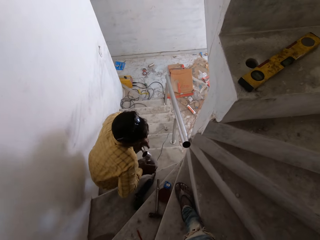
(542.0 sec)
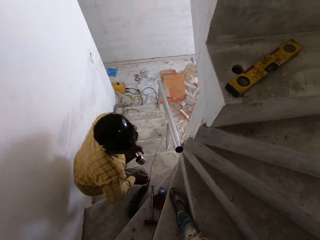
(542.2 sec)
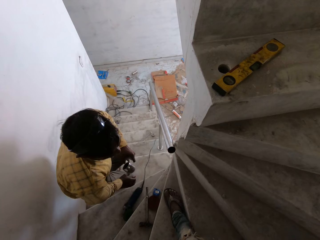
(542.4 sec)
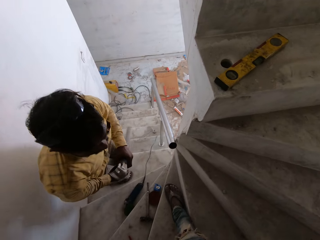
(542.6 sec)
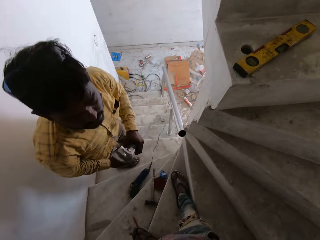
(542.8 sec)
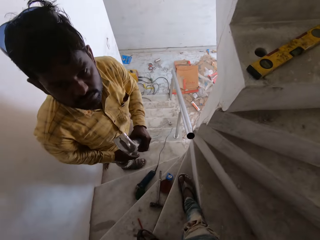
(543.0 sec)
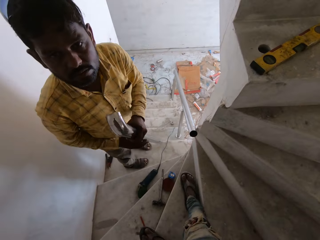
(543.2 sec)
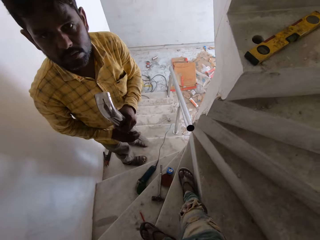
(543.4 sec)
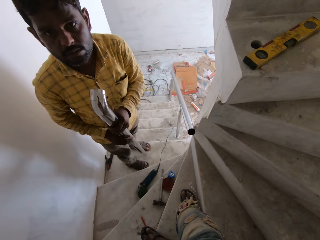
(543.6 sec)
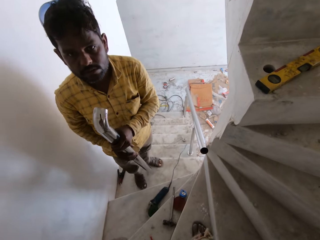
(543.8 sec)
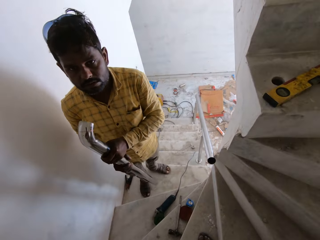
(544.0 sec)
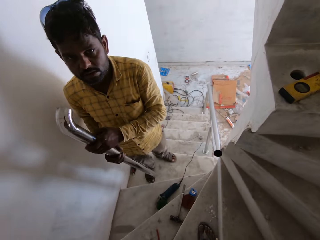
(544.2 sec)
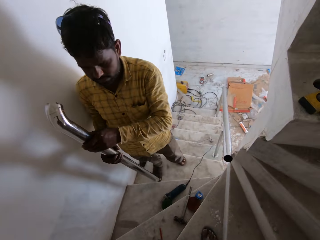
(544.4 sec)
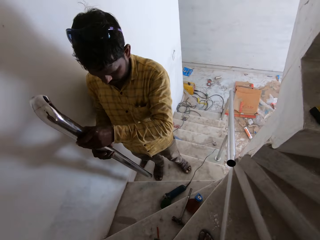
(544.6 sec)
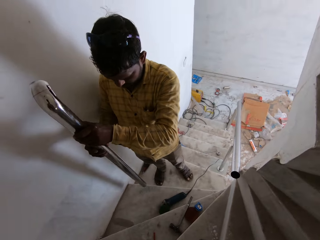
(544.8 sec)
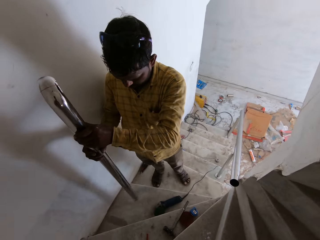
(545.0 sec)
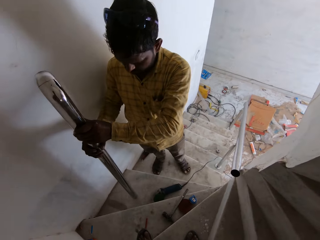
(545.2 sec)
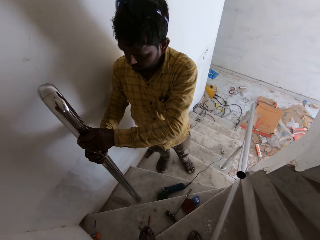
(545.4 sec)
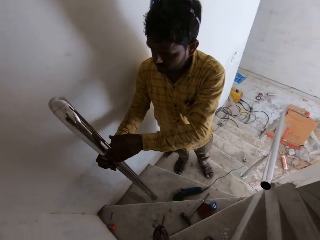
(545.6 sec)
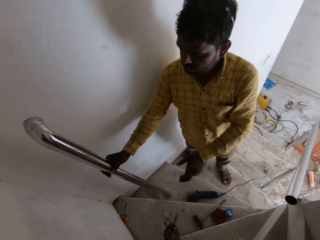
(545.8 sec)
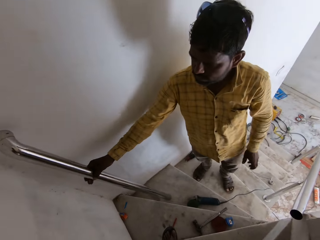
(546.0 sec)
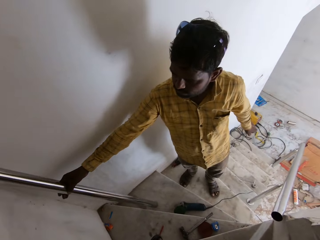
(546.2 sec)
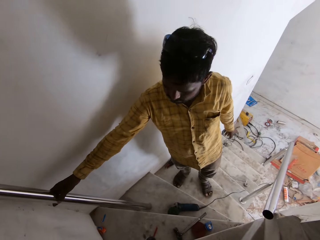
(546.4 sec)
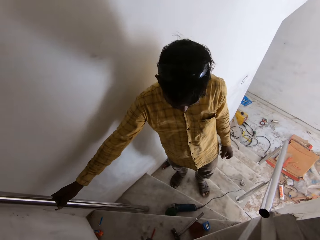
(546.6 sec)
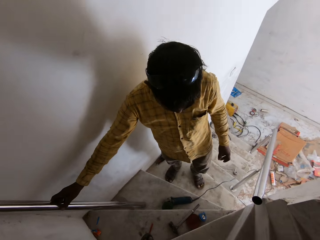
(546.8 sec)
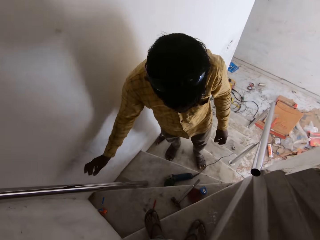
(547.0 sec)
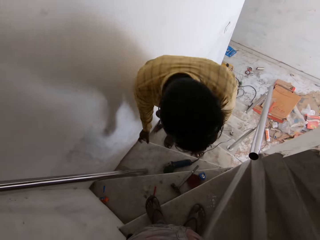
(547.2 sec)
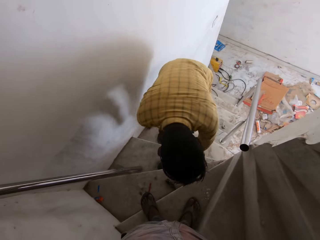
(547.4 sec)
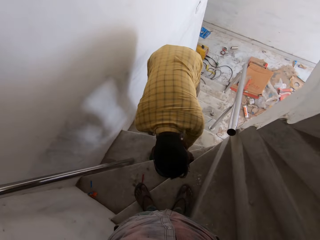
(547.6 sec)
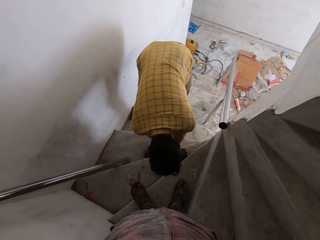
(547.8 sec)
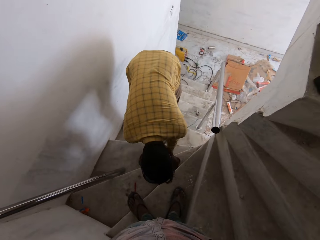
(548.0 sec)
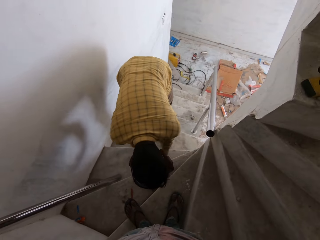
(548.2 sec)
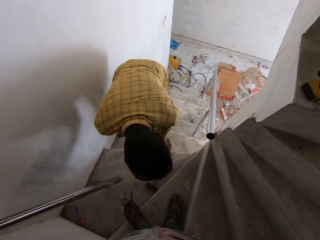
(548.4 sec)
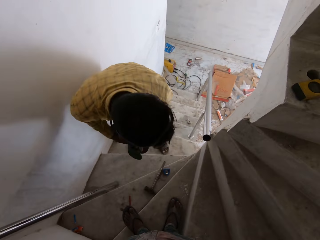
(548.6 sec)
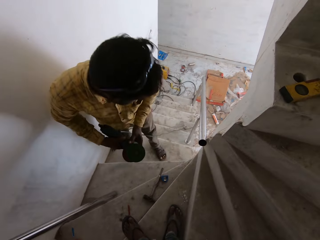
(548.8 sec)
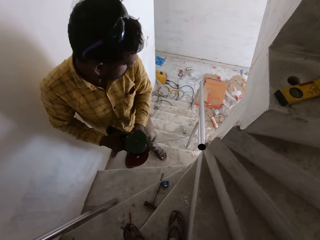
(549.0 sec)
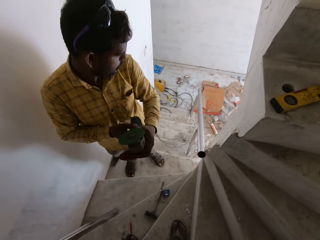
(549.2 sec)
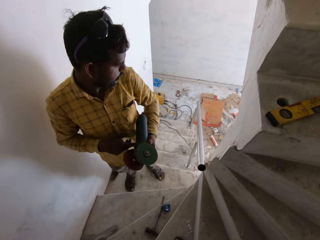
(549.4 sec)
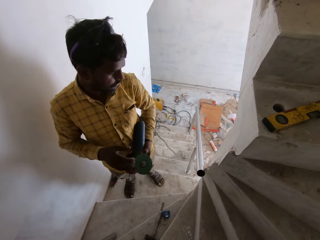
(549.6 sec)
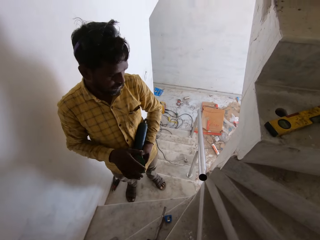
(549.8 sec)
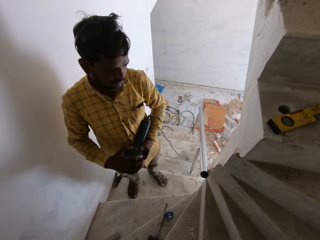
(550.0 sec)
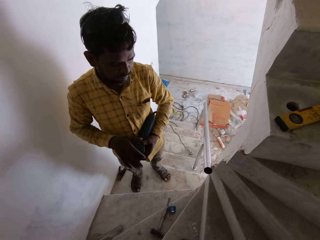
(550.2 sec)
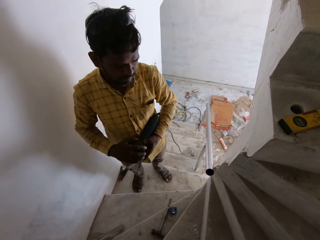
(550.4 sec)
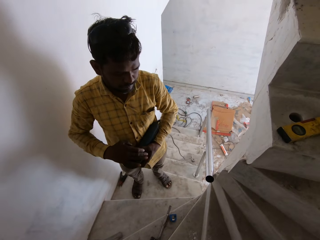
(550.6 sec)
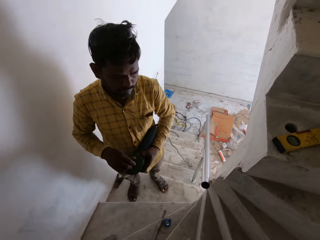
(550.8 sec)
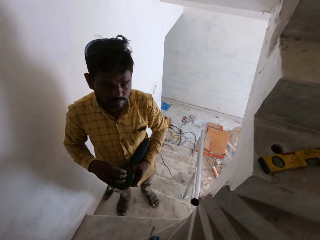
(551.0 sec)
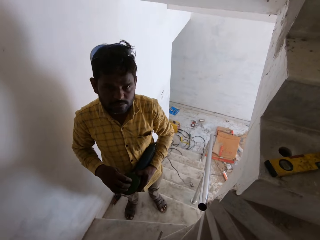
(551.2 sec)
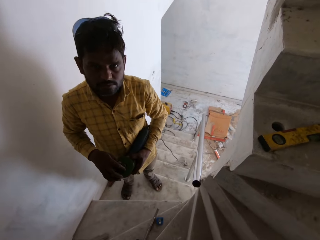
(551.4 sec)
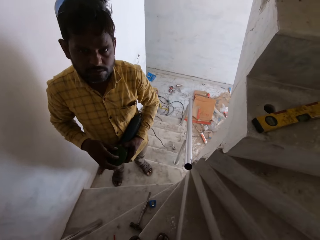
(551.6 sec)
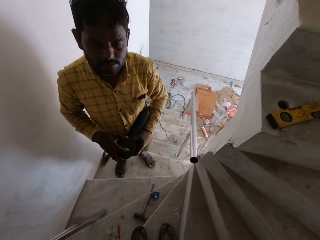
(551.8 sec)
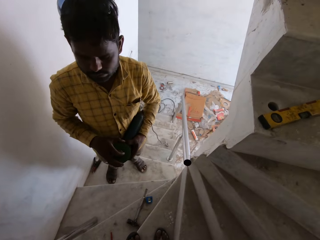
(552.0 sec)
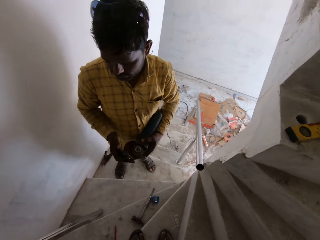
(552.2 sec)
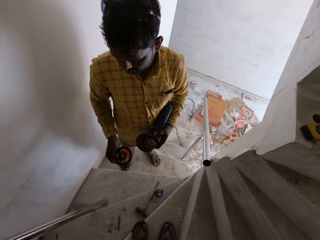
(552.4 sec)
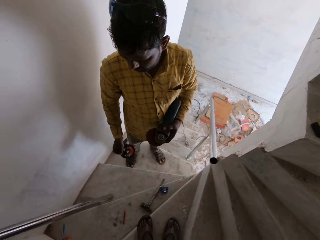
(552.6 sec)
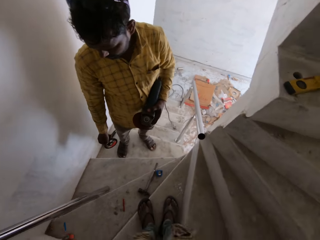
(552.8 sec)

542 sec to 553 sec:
The man stands up from the stair. The man passes the rail to his right hand. The man places the rail in his right hand on the wall. The man picks up the sander and sanding dish on the stair with his hands. The man removes the sanding dish from the sander with his right hand.

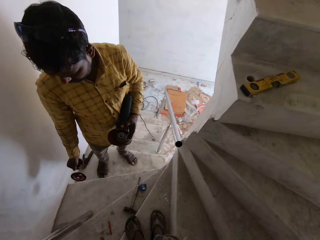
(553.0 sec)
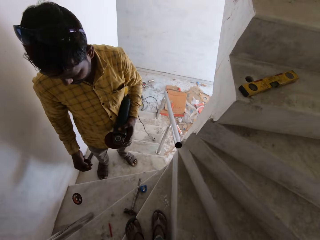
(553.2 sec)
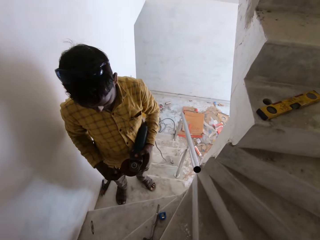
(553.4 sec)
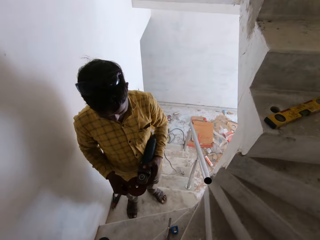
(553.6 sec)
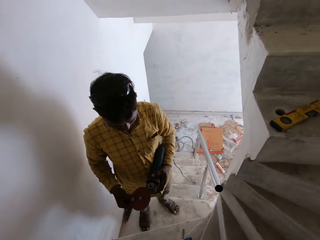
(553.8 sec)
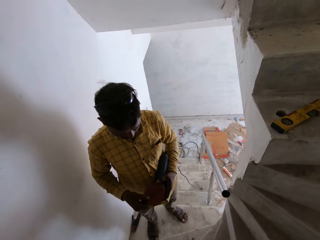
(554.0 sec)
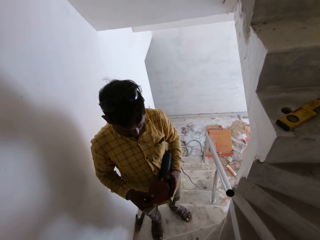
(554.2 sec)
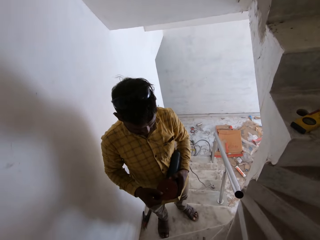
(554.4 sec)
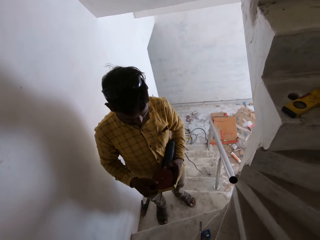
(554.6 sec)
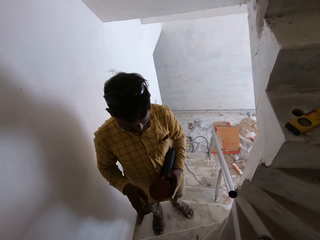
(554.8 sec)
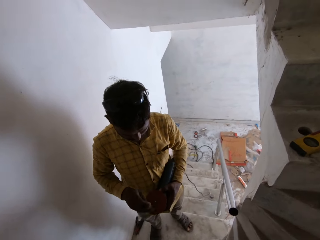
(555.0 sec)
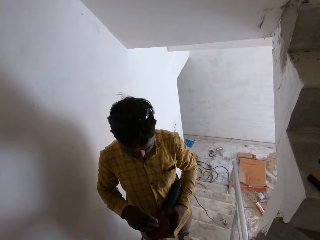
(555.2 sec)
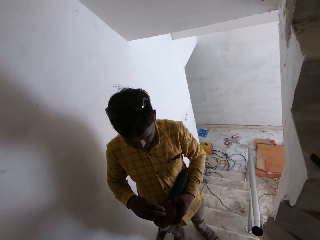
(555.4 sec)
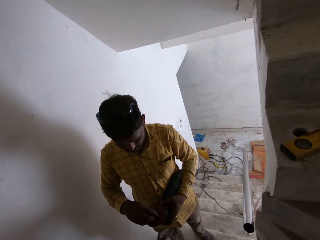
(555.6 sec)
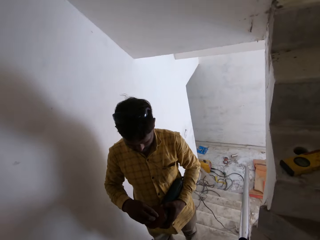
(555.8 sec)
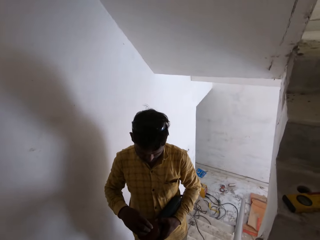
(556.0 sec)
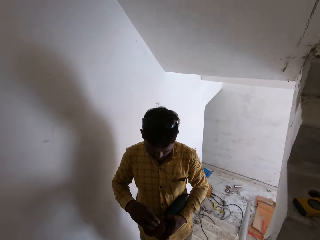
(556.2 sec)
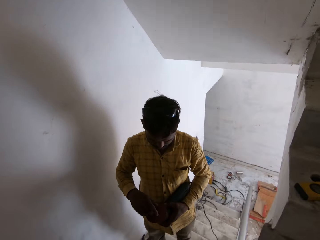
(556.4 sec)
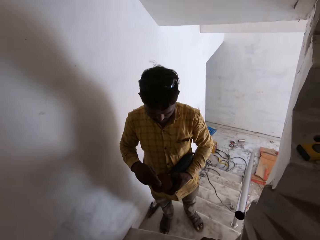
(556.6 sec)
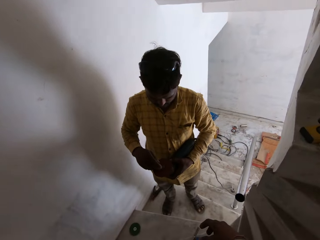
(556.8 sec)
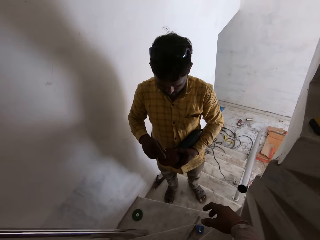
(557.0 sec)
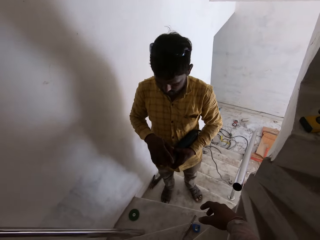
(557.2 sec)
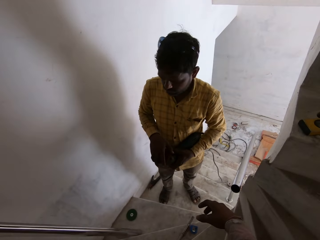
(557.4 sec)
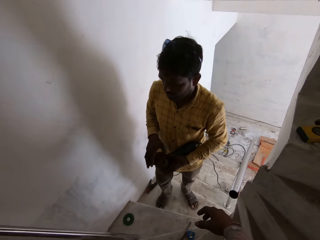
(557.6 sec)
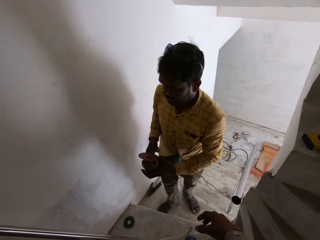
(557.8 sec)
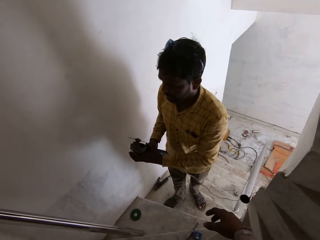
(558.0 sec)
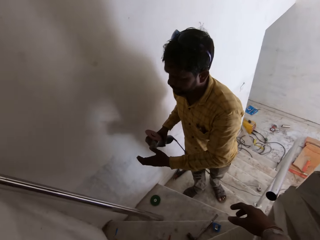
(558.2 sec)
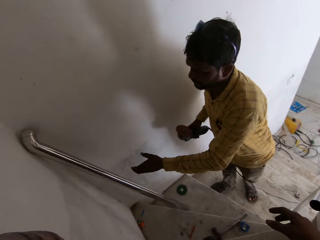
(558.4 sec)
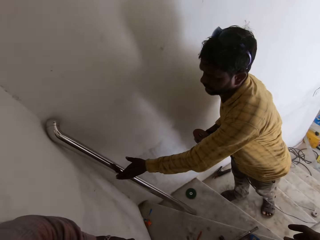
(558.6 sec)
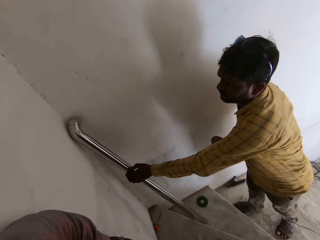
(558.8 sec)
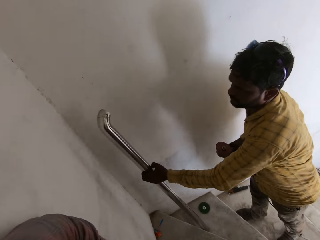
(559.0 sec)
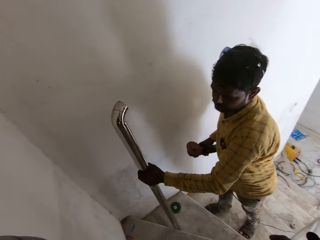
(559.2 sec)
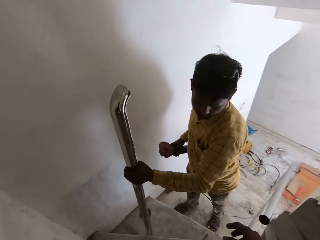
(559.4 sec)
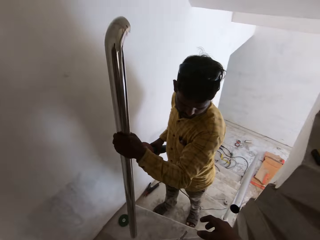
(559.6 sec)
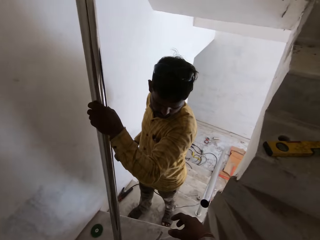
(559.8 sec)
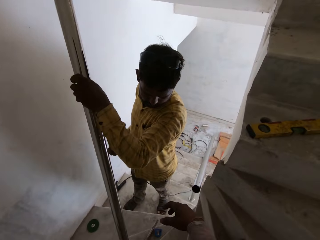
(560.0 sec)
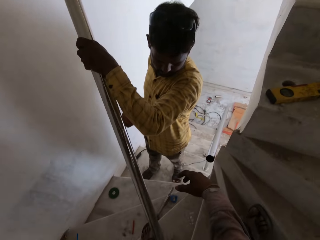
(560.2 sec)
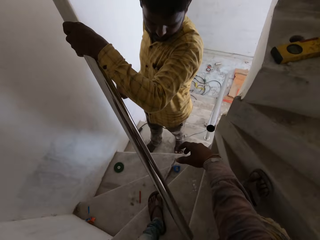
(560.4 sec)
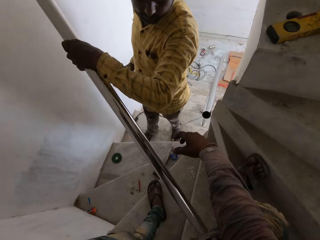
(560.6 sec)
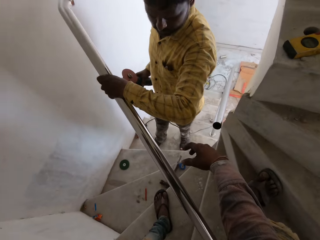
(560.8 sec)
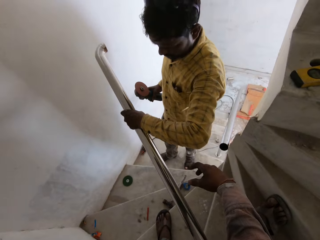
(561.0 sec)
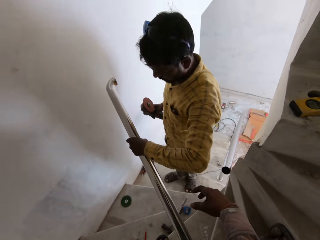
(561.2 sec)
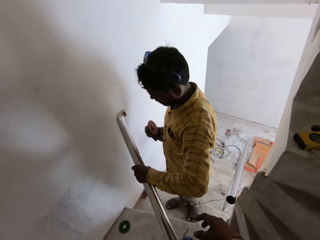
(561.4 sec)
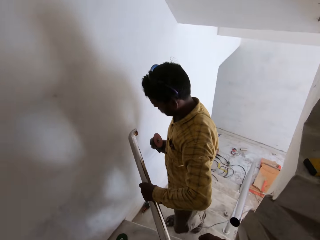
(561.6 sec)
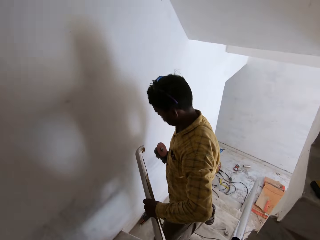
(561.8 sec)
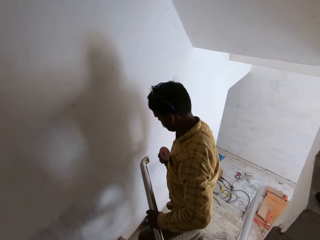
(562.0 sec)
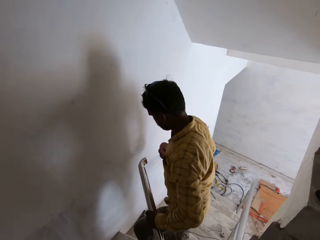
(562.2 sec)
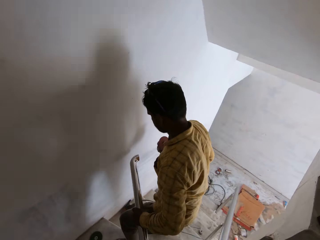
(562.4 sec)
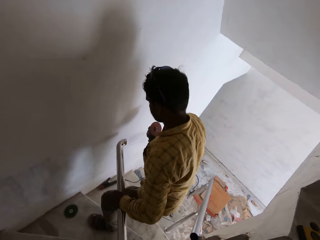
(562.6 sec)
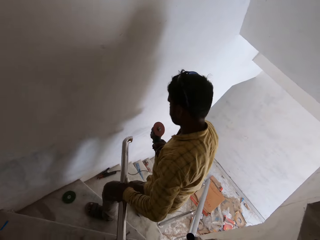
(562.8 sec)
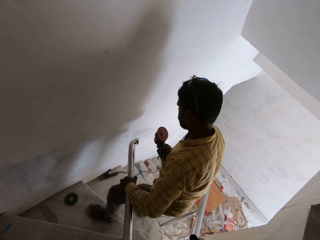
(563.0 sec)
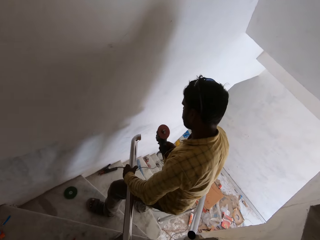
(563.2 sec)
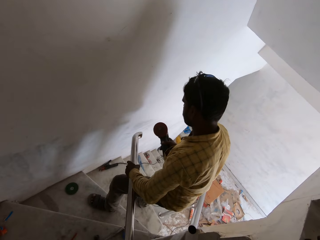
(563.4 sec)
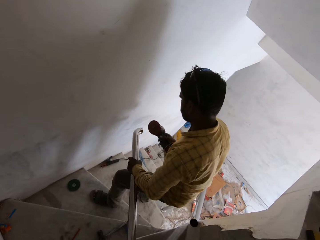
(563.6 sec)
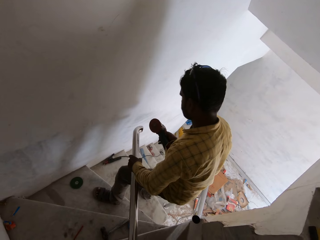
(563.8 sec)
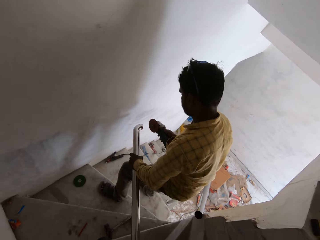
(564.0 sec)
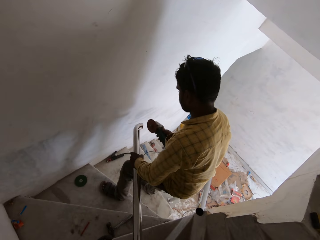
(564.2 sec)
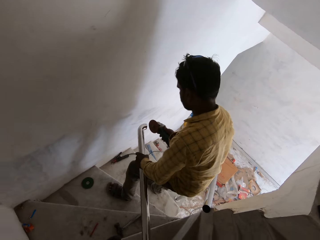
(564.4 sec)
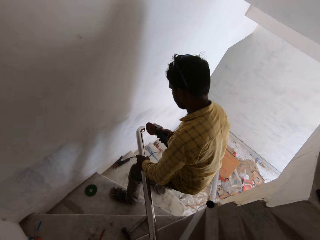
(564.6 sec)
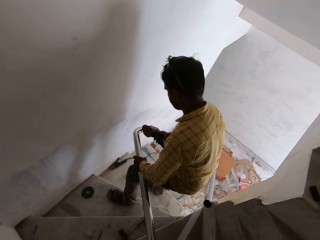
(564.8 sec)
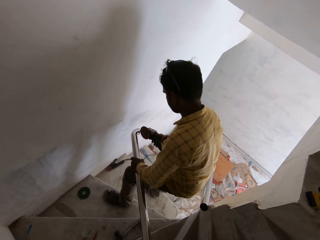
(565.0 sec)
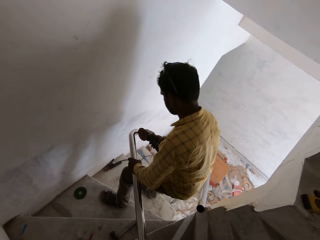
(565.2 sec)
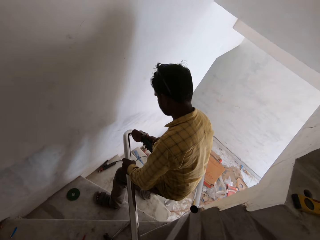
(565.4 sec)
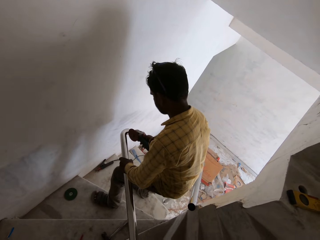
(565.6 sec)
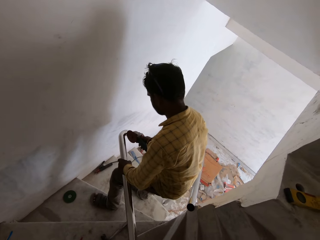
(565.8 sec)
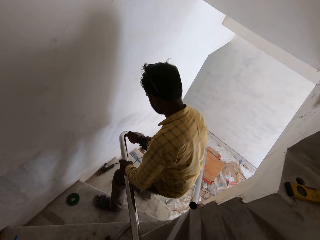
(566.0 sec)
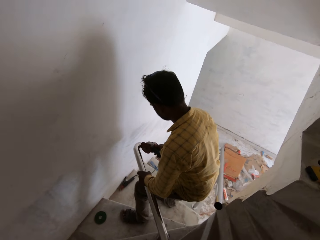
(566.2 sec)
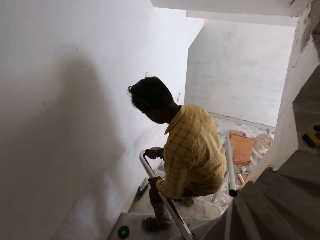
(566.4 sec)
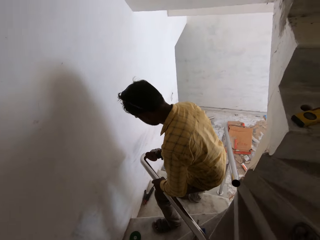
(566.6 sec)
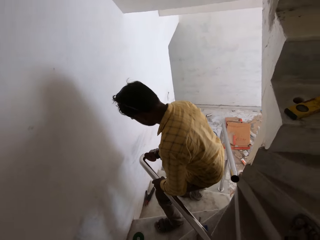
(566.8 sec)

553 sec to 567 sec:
The man drops the sanding dish on the stair with his right hand. The man passes the sanding dish to his right hand. The man places the sanding dish on the sander with his right hand. Another man tightens the disc on the smoothening machine in his left hand with his right hand. The other man picks up the stair rail from the staircase with his left hand. The other man smoothens the stair rail in his left hand with the smoothening machine in his right hand.
